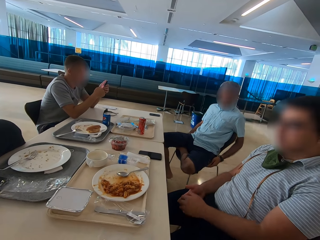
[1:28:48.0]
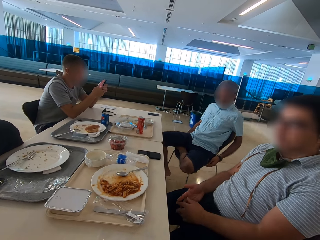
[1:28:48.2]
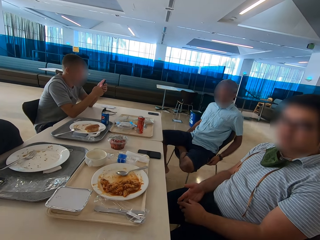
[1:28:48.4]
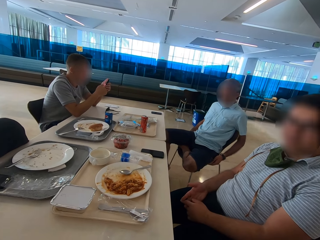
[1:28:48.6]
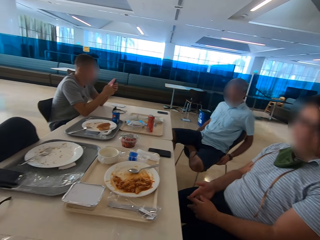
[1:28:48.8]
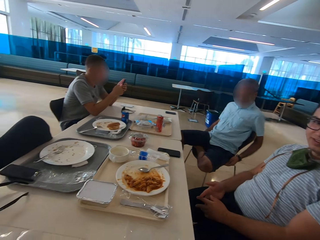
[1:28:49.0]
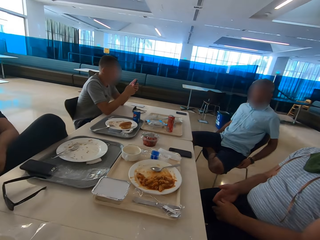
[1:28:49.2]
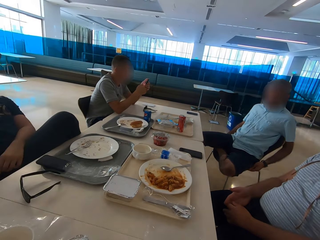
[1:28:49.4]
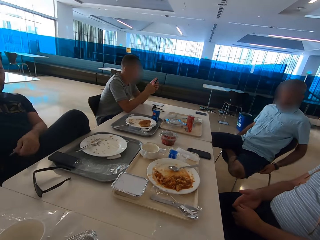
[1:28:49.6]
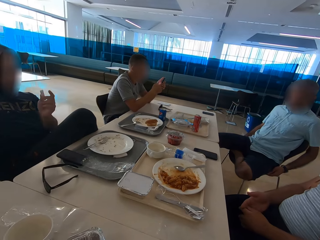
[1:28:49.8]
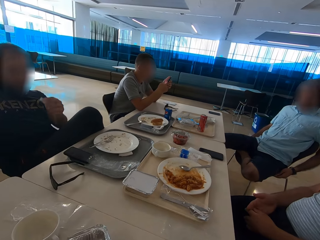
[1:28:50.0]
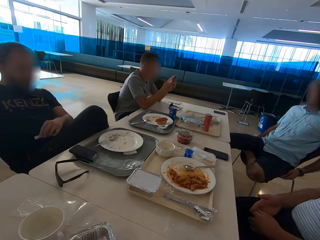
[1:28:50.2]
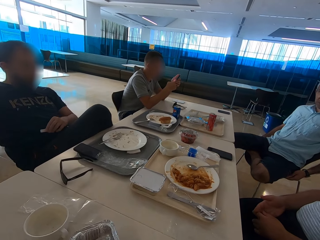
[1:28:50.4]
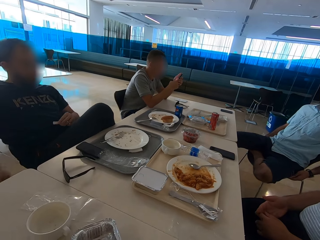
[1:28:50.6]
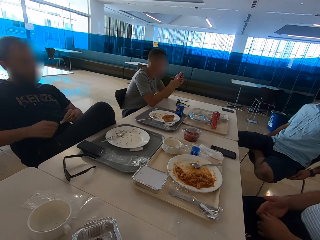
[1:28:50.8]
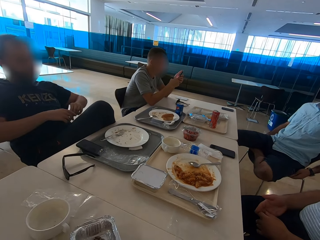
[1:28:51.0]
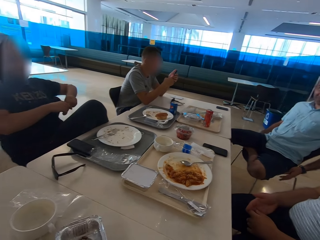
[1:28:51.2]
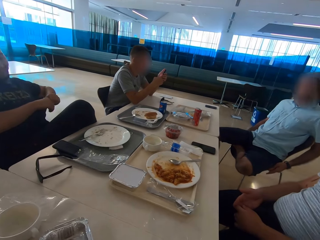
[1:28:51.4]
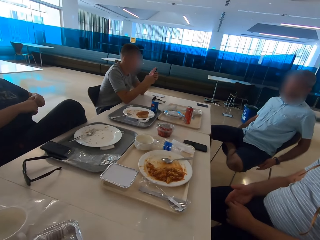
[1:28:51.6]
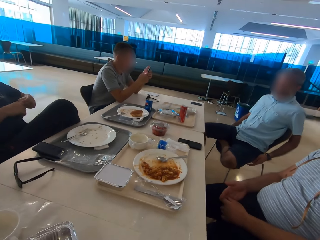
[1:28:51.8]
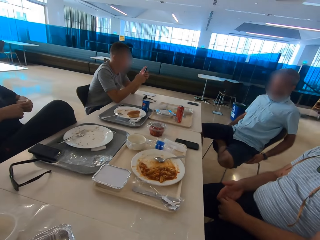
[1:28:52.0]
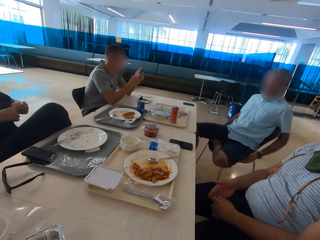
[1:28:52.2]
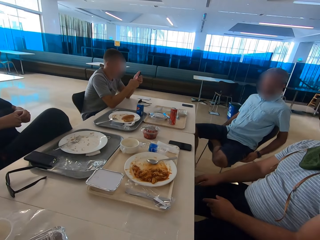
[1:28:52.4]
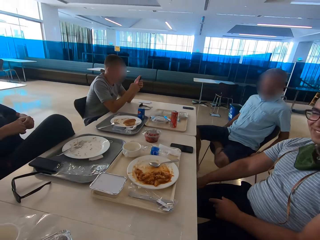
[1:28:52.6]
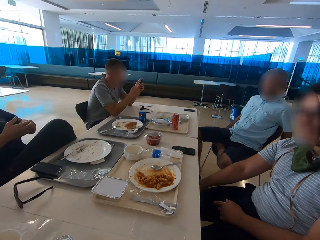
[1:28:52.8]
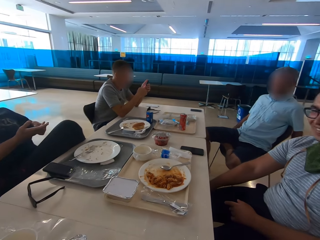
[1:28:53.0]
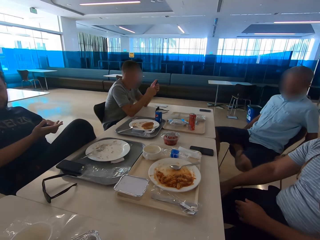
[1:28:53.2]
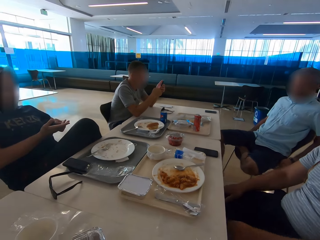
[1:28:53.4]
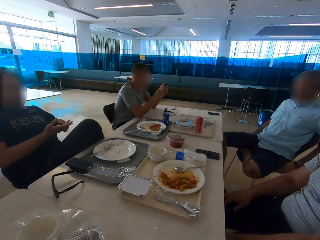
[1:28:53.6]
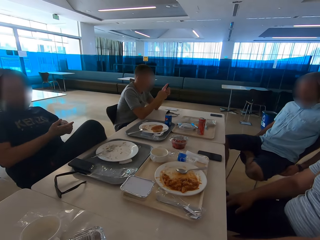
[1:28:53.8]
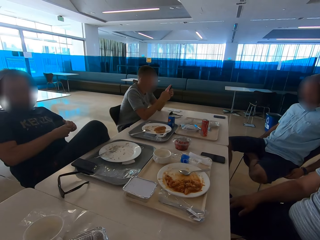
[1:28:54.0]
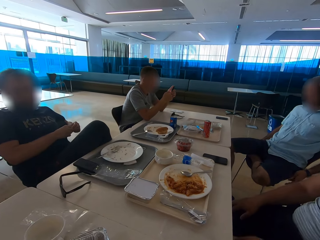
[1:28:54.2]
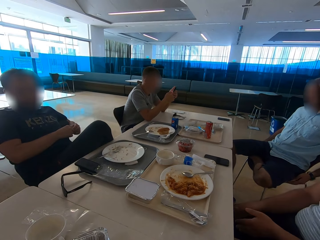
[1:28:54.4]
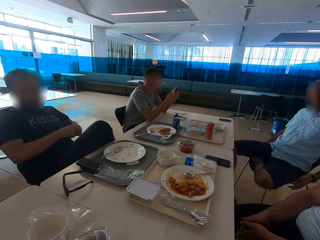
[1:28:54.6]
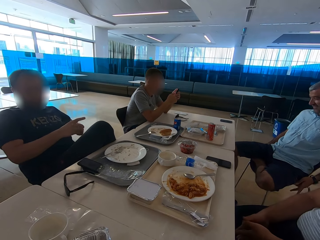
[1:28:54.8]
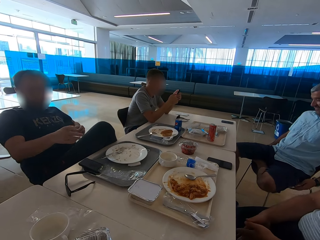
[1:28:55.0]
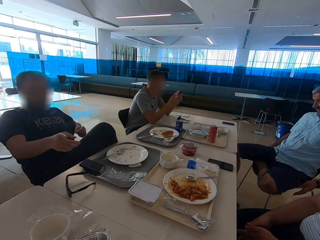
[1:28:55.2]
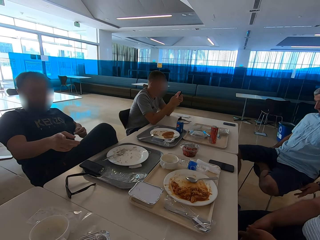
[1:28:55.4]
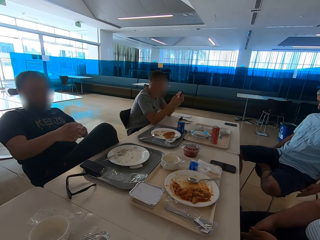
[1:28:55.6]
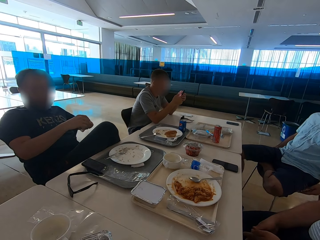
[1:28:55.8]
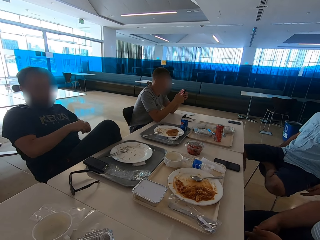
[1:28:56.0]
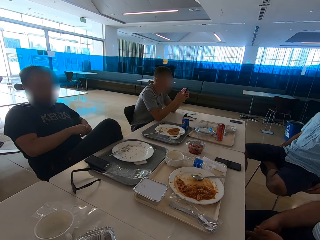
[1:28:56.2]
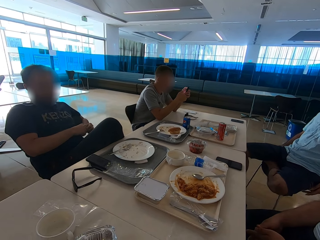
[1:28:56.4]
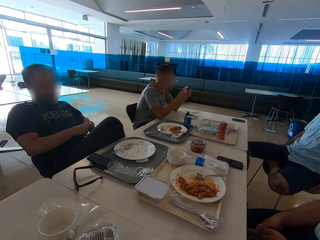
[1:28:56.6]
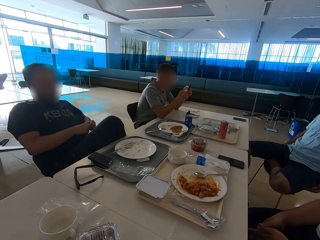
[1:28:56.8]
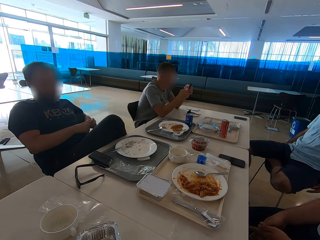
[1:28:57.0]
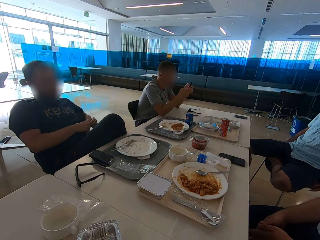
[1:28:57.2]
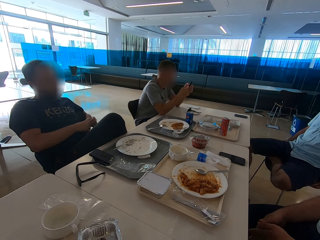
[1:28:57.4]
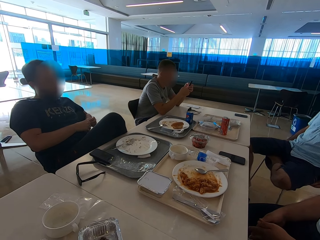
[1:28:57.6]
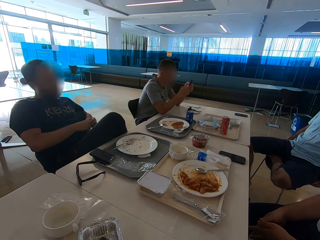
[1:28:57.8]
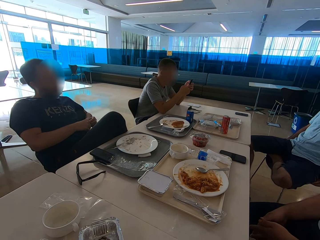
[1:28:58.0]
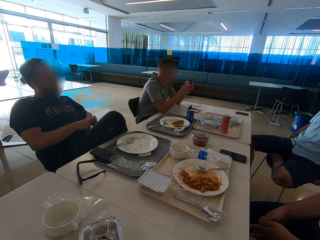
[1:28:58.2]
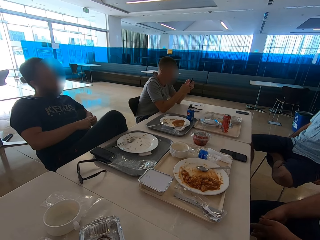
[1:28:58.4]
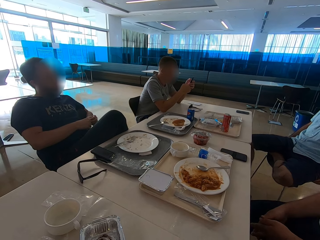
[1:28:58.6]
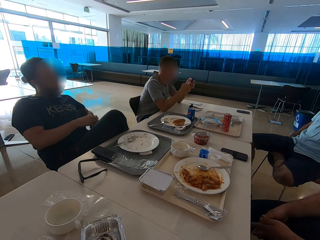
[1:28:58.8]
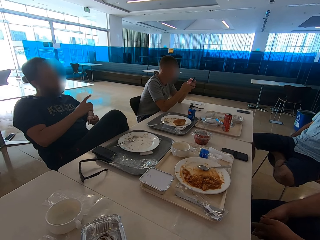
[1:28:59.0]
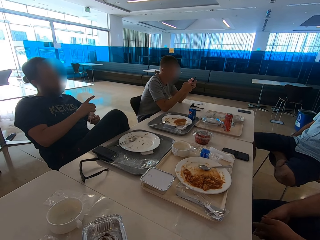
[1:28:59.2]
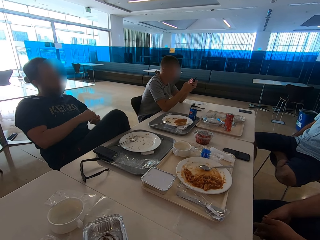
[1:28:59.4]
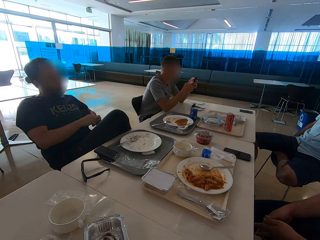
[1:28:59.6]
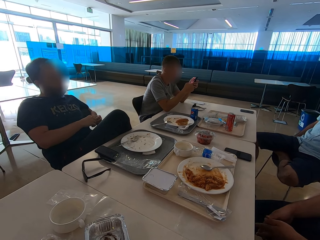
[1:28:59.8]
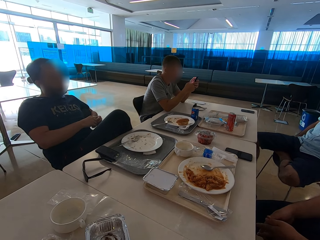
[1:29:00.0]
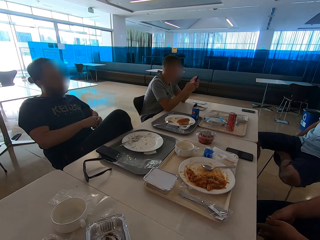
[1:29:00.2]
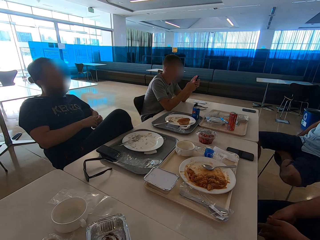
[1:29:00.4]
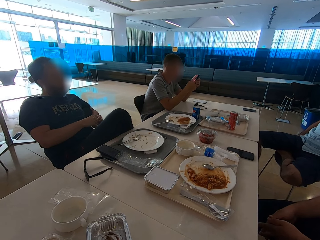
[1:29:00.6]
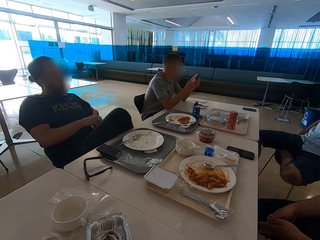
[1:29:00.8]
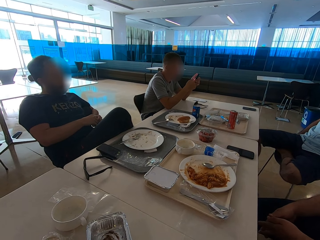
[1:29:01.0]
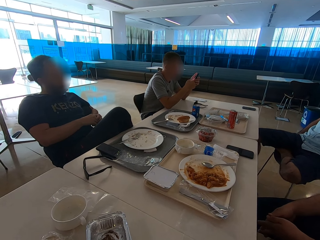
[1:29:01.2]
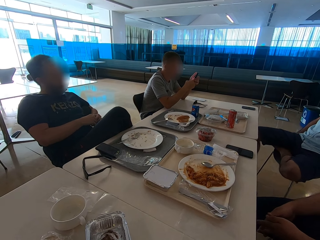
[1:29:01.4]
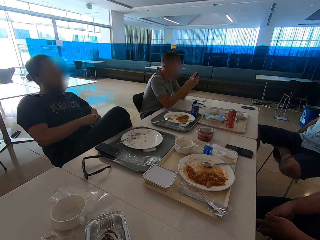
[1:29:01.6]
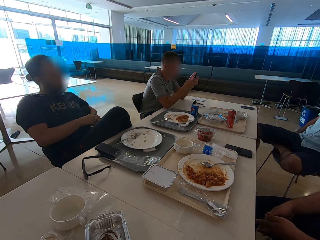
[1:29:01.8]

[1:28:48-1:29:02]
The fifth man moves his leg. The second man moves his hands, uses gestures, holds the paper with both hands and puts his hands on the chair rest. The fourth man scratches his leg. The second man uses gestures. The fourth man moves his hands. The second man holds something, uses gestures, points at the camera wearer, holds something, points, uses gestures and holds something.

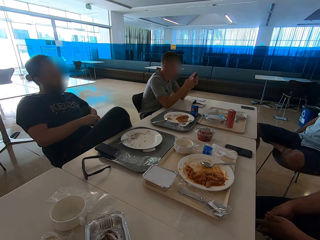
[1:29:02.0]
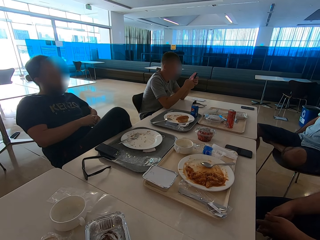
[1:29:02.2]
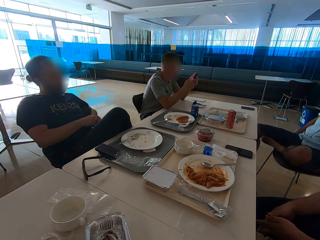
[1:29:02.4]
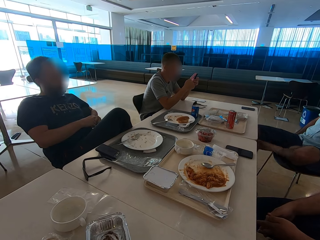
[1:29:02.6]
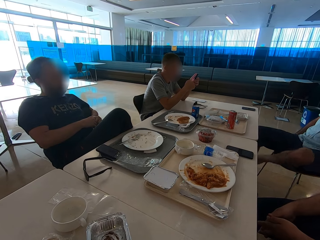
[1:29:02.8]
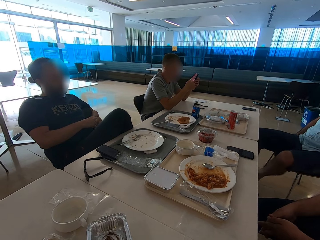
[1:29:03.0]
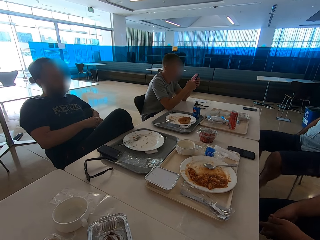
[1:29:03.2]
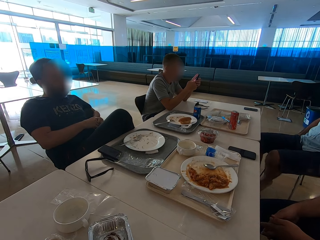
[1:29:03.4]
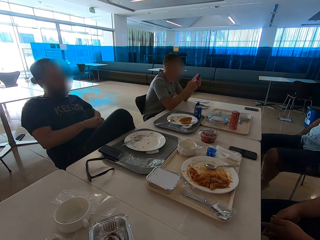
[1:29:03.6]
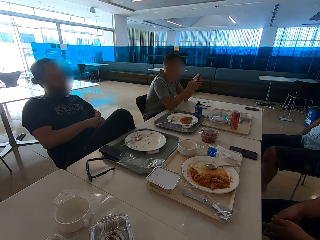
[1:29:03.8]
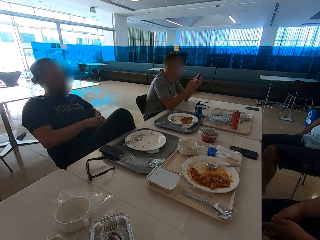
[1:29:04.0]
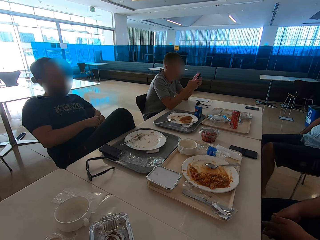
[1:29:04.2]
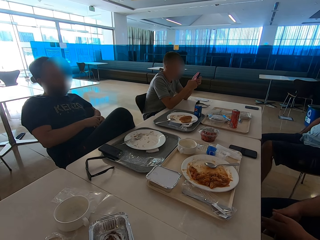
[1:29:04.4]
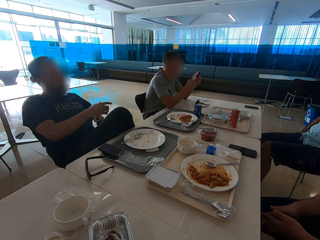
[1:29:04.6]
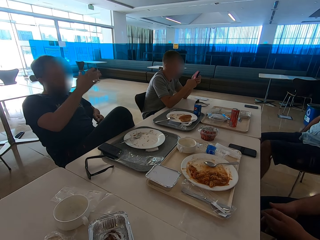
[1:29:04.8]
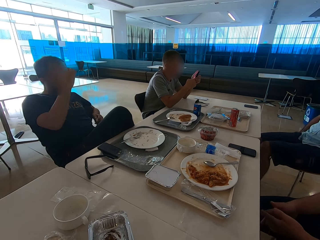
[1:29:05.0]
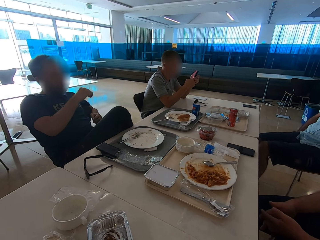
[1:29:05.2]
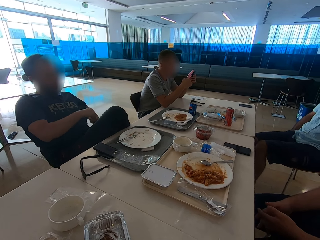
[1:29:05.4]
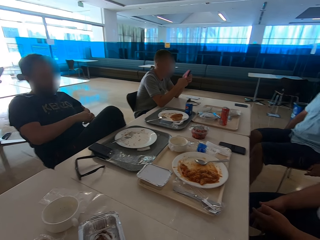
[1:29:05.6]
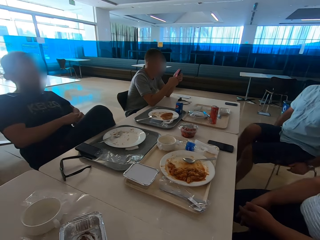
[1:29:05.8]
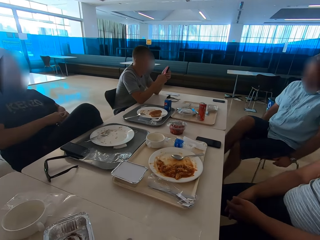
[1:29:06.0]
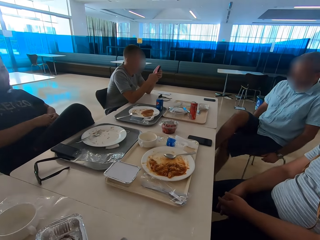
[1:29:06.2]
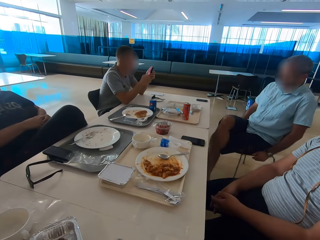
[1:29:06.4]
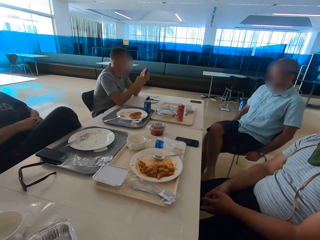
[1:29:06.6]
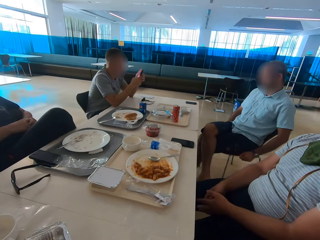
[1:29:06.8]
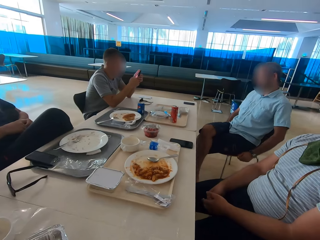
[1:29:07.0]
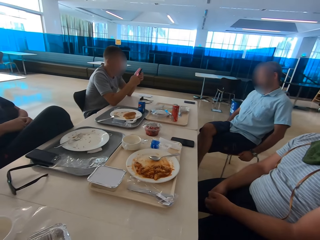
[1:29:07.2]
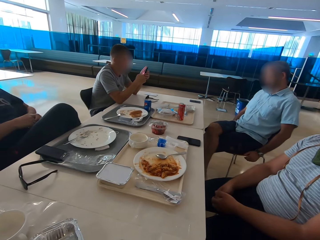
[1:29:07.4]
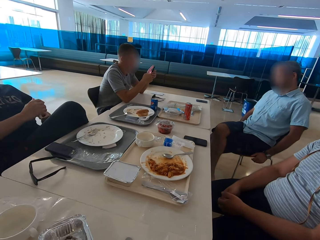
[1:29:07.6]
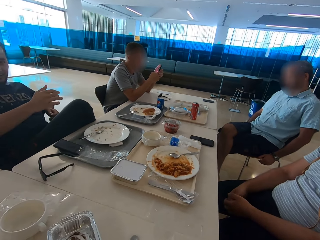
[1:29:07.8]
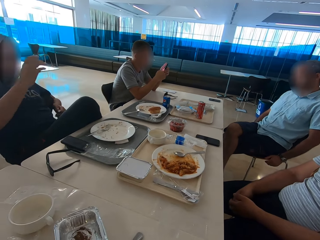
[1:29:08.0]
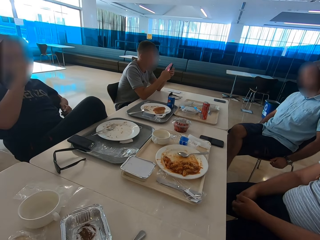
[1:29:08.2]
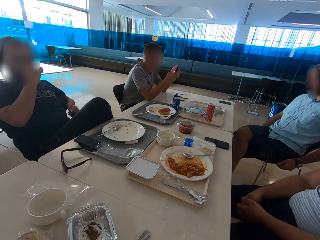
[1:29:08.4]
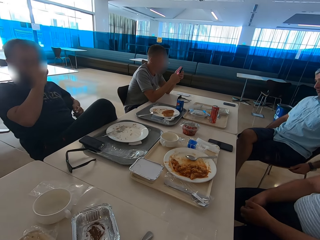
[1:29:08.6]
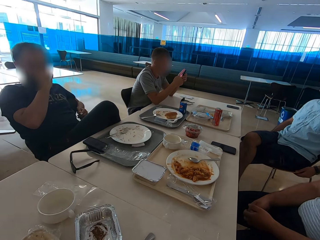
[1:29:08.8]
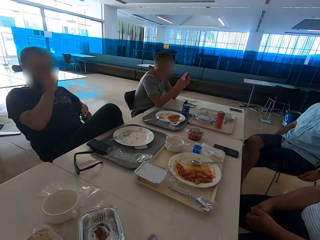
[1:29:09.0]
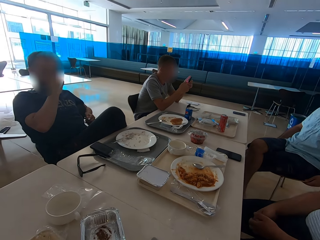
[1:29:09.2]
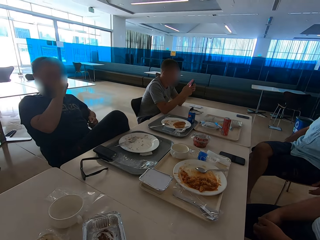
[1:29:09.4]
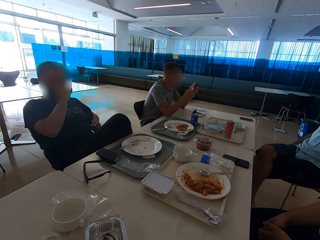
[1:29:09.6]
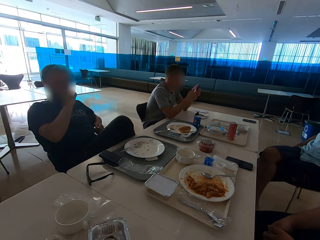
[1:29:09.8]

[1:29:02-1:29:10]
The fifth man puts his leg down from the chair and wears a slipper. The second man uses gestures and touches his face. The fourth man moves his fingers. The fifth man crosses his legs. The second man holds something, uses gestures, rubs his nose and touches his face. The fifth man moves his fingers.
